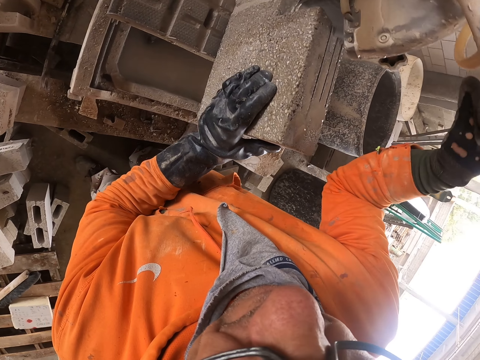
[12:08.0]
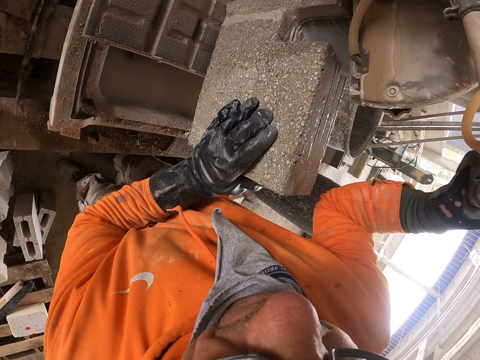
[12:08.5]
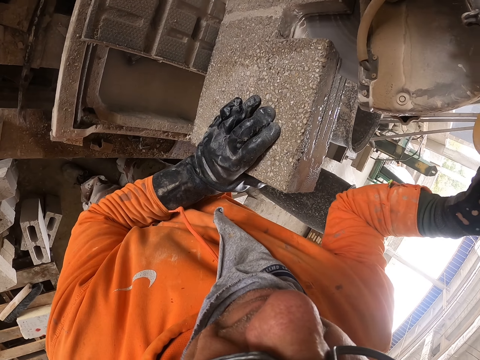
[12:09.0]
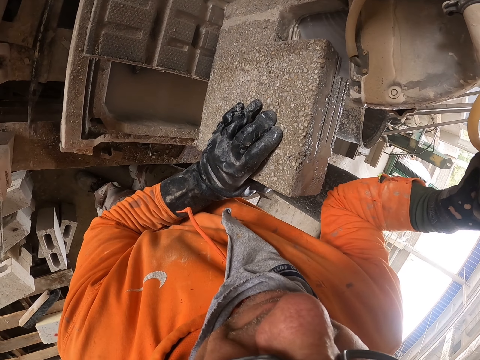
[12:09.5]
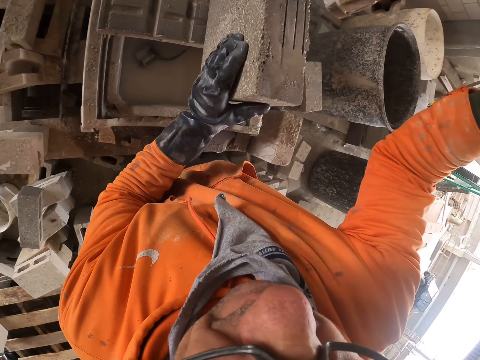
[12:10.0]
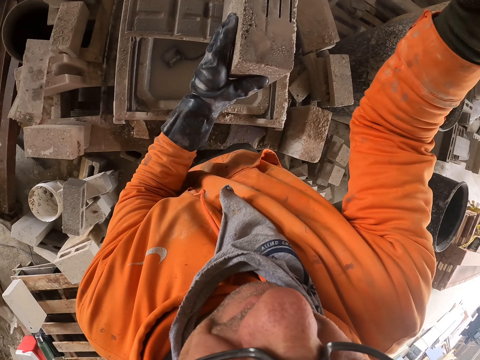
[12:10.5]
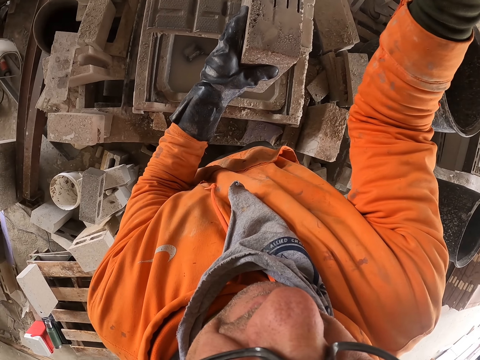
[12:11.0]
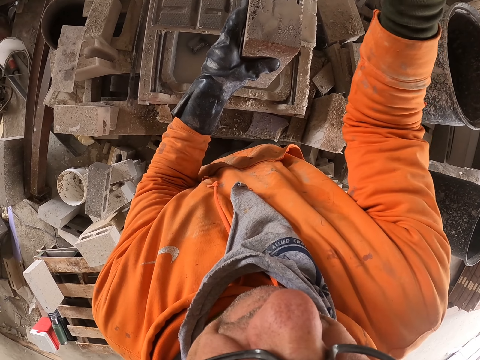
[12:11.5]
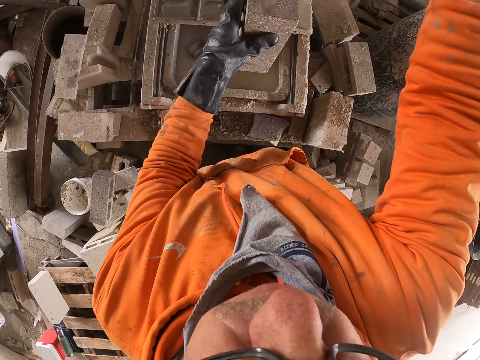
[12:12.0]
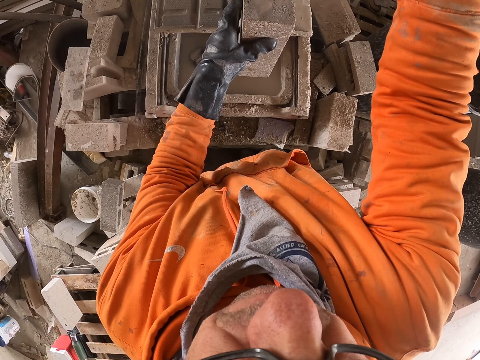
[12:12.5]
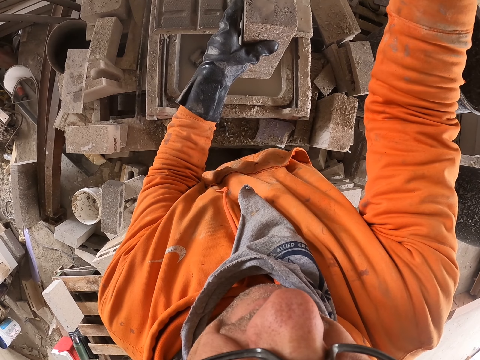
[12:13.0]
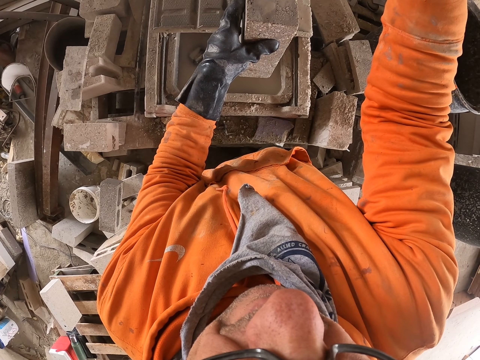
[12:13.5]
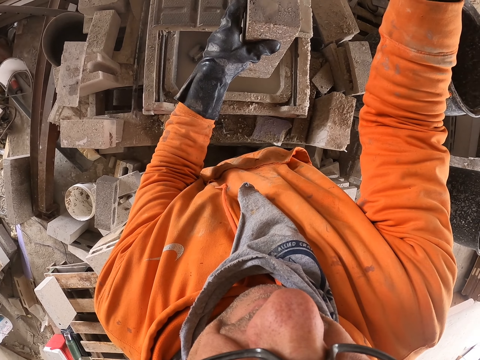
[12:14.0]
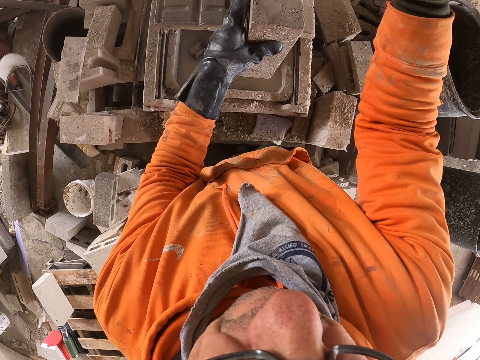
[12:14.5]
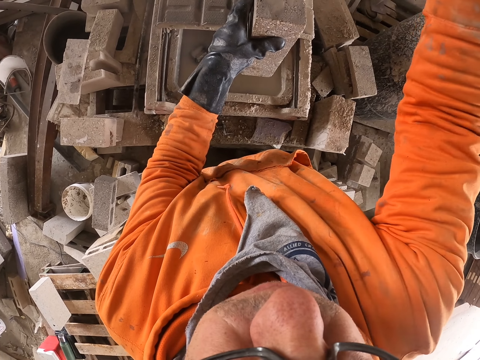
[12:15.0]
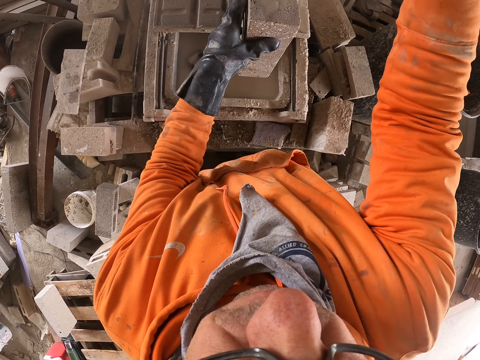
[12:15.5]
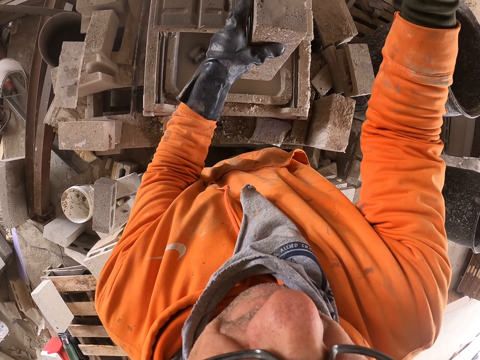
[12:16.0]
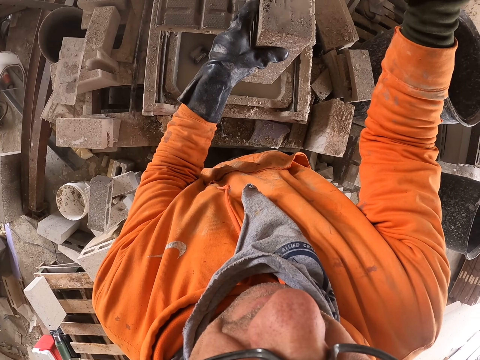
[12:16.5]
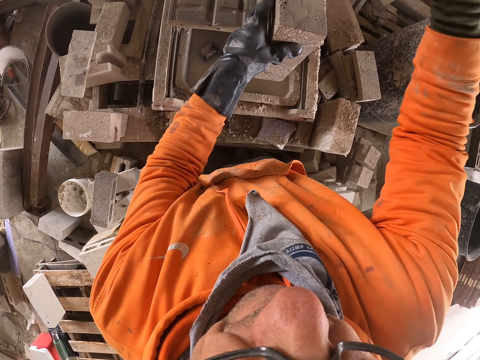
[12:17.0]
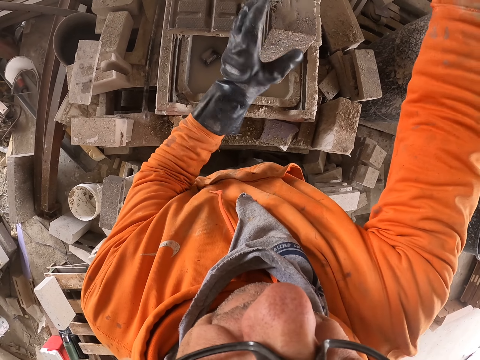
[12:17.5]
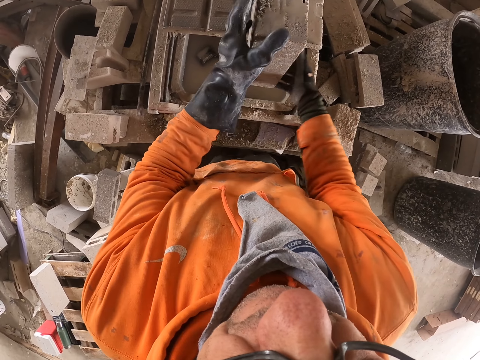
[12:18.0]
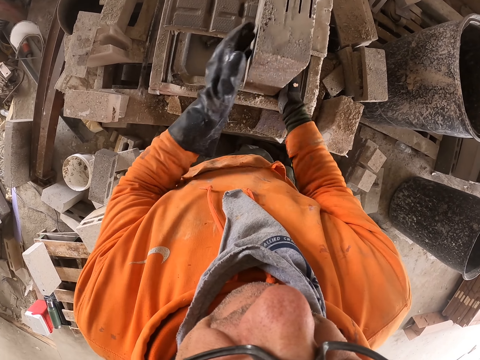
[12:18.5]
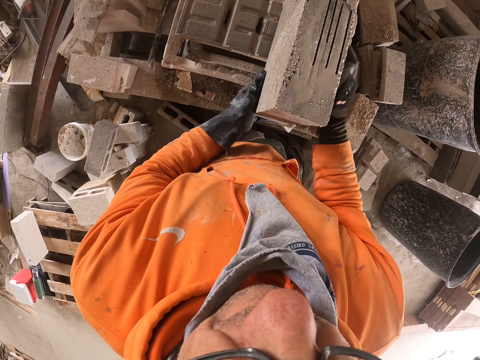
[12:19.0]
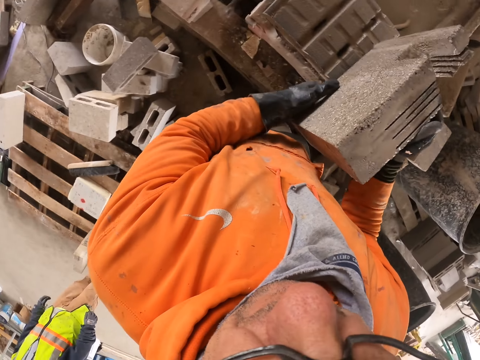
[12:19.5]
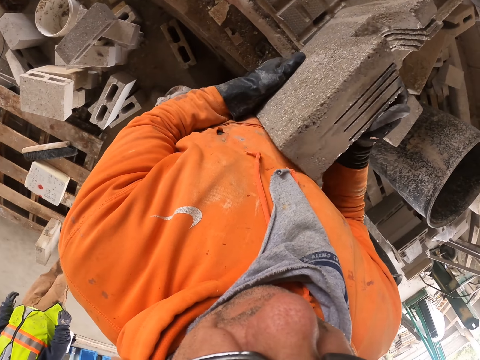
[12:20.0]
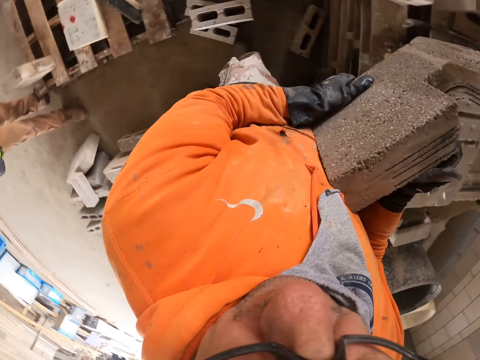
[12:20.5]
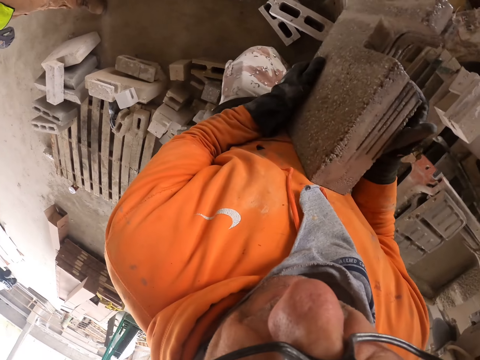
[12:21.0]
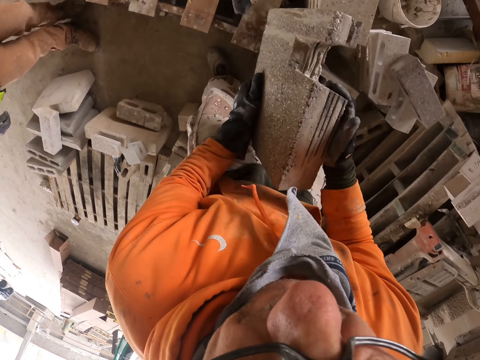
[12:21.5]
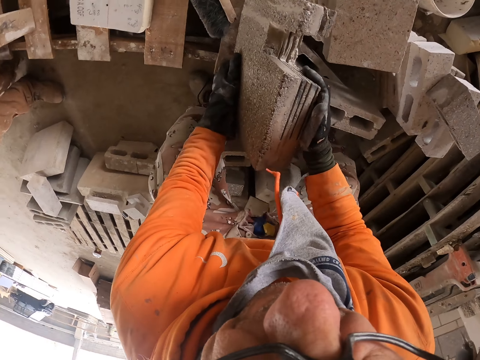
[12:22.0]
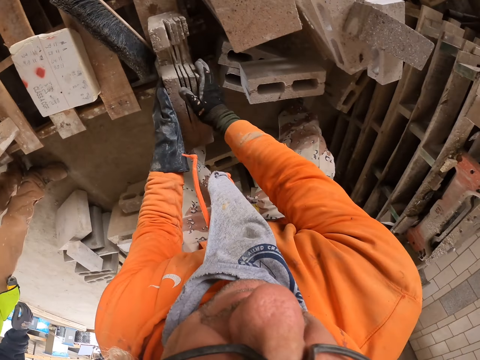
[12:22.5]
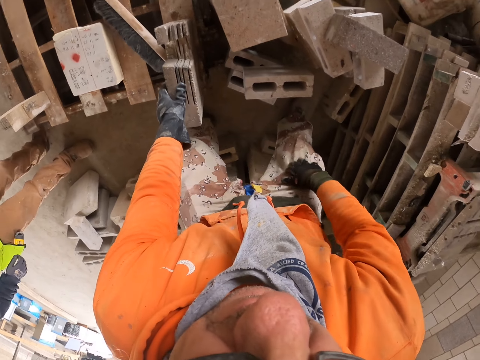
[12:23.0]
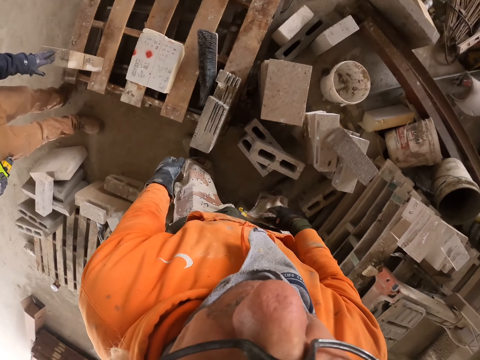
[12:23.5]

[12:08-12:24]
The camera wearer cuts a concrete block. They turn around. They cut the concrete block. They hold the concrete block. They pick up the block stone on the machine cutter. They turn around. They put the block stone on the floor or on a bench.

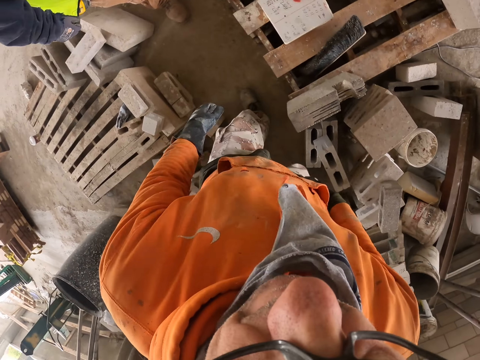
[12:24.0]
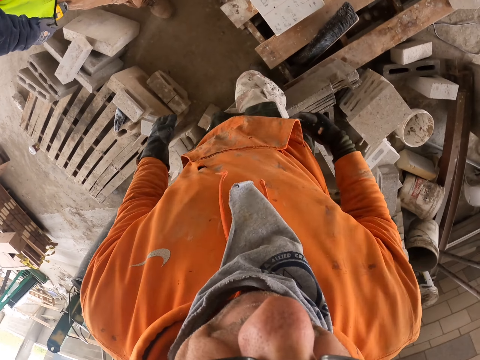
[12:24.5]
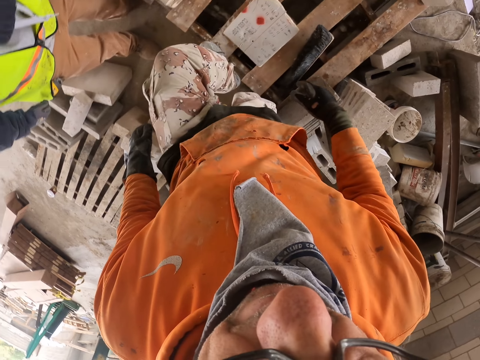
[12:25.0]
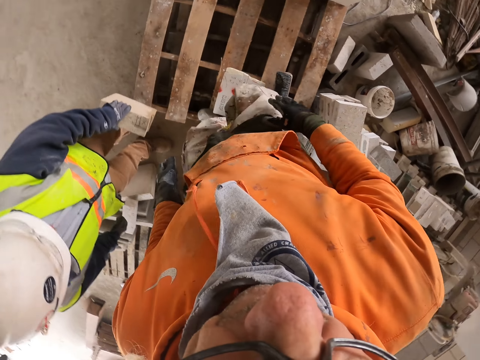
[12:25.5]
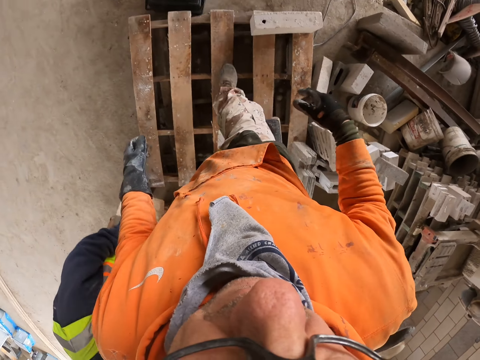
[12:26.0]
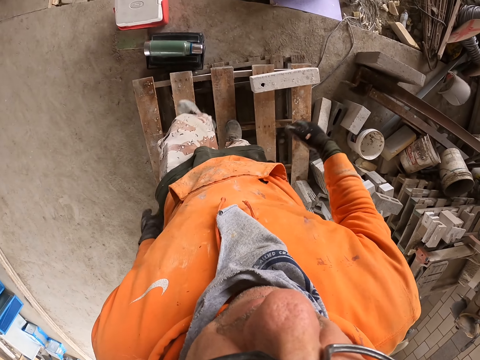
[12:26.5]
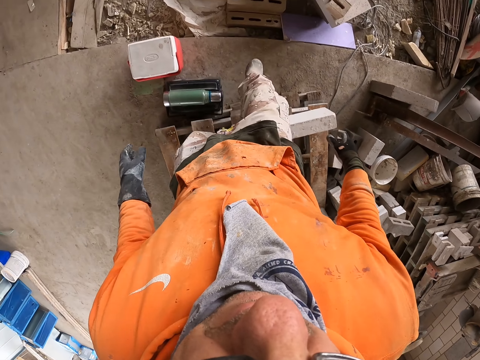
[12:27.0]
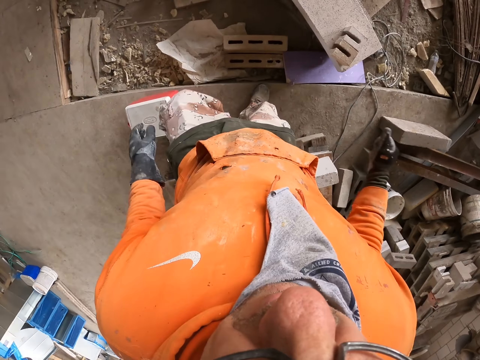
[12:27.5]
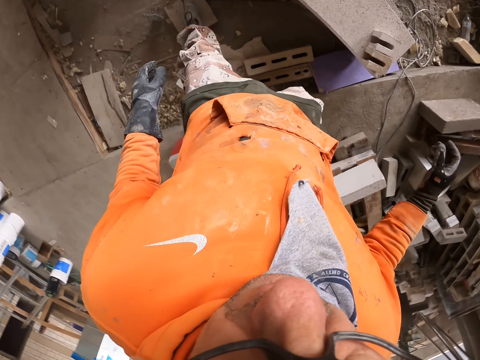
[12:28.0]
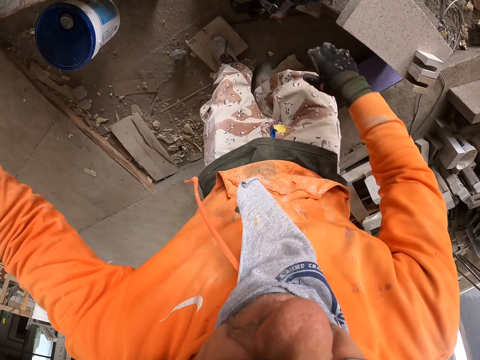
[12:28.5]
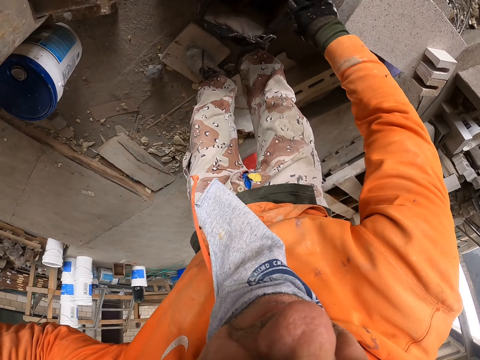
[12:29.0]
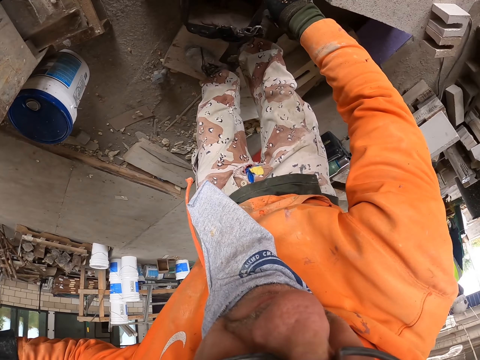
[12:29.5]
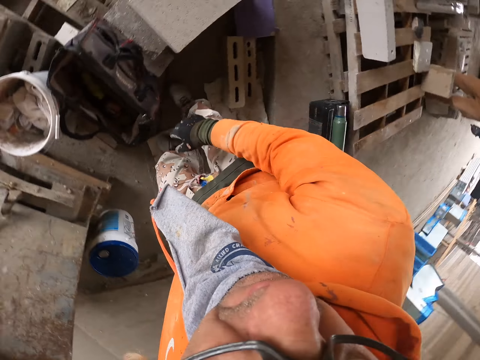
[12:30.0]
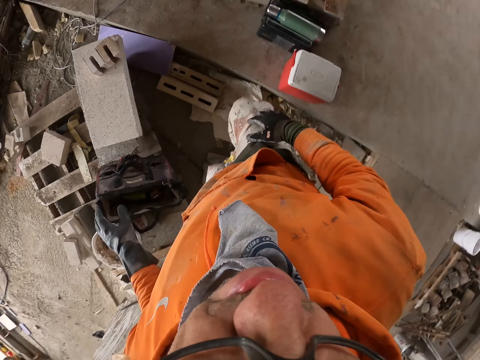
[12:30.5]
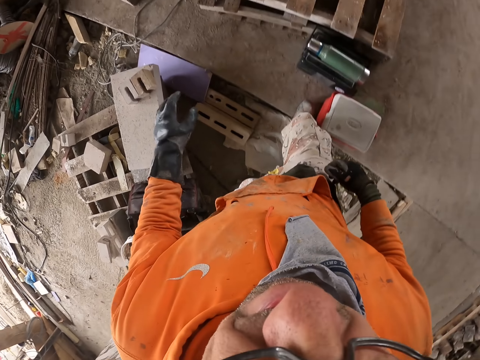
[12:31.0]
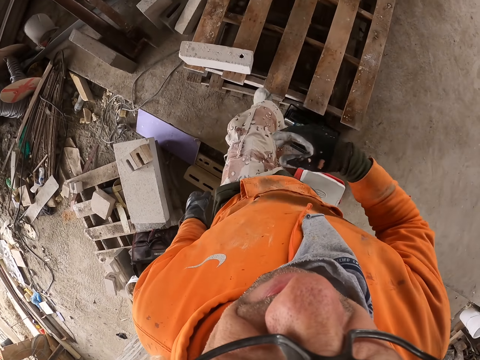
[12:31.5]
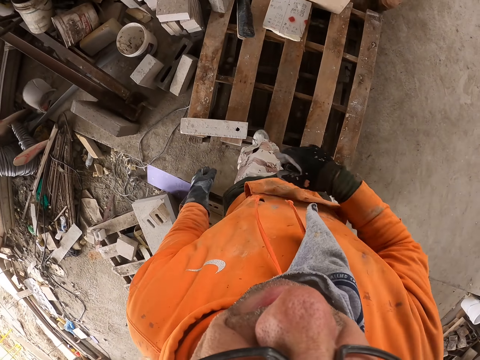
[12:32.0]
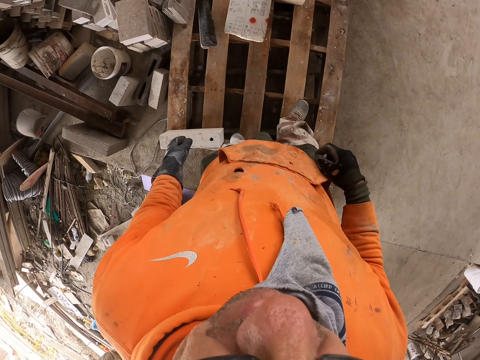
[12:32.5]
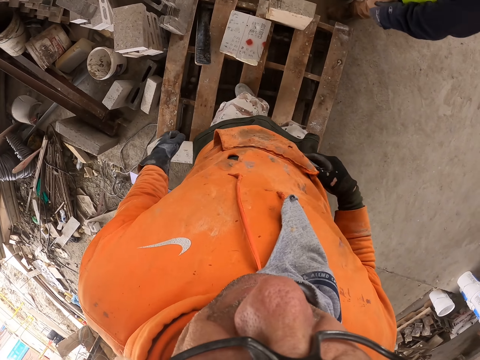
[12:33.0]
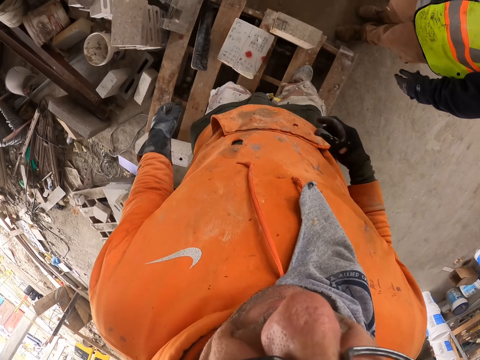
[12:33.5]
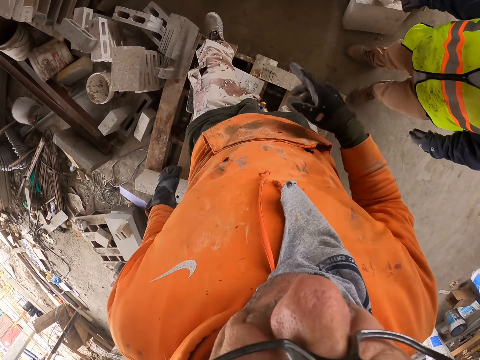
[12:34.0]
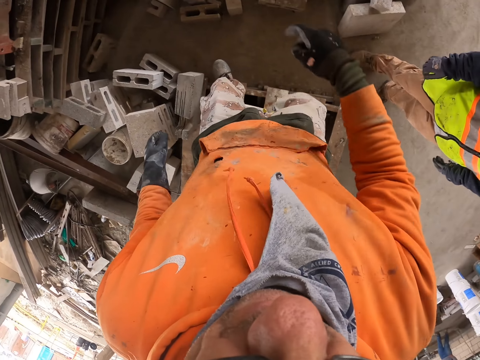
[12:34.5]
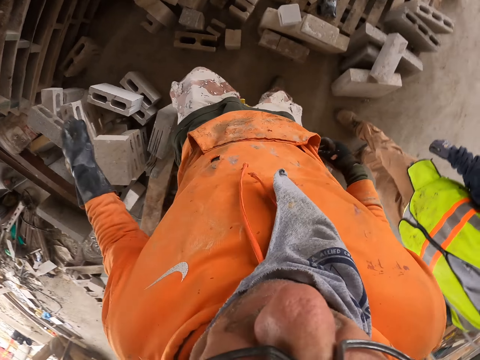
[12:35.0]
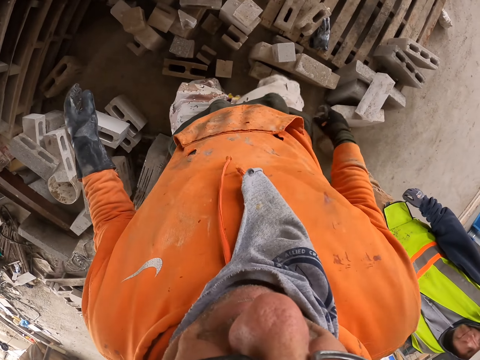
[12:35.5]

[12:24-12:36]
The camera wearer turns around. They walk around on the floor. They stand on the floor. They turn around. They walk around on the floor. A man stands on the floor.
